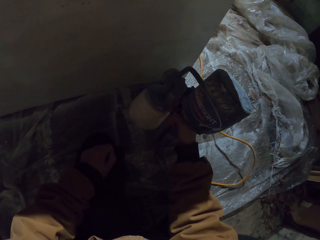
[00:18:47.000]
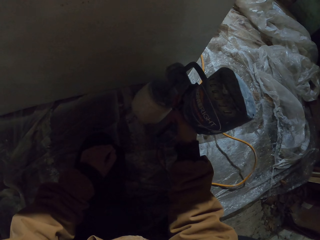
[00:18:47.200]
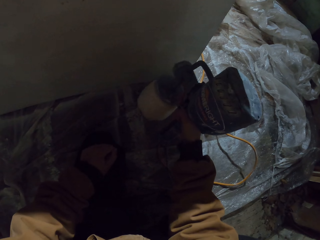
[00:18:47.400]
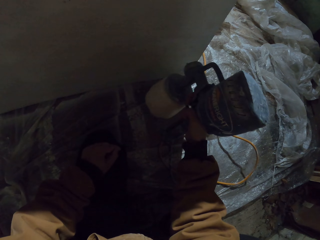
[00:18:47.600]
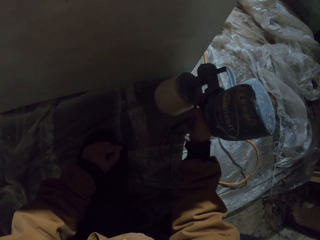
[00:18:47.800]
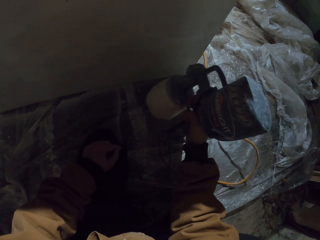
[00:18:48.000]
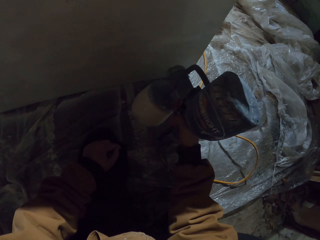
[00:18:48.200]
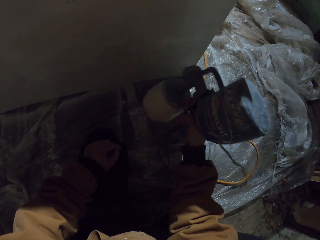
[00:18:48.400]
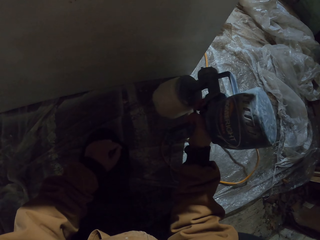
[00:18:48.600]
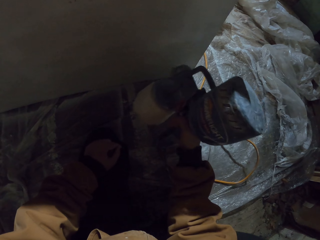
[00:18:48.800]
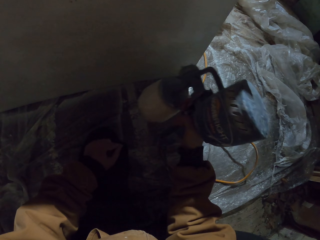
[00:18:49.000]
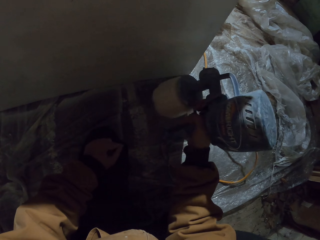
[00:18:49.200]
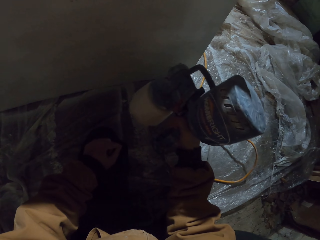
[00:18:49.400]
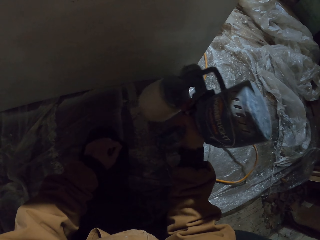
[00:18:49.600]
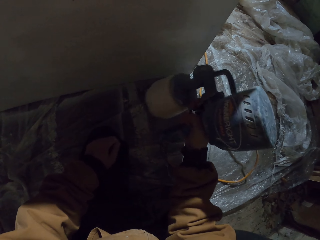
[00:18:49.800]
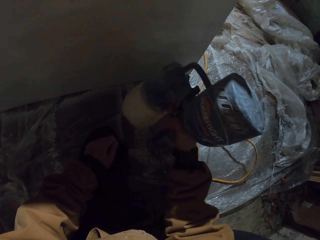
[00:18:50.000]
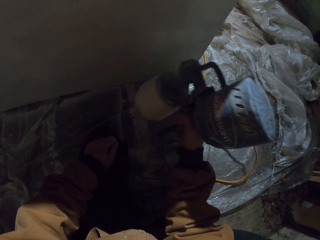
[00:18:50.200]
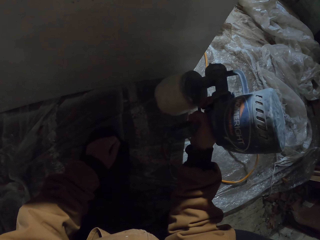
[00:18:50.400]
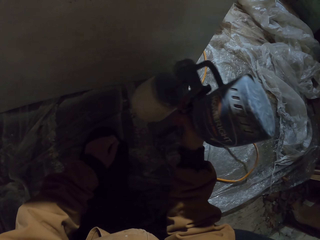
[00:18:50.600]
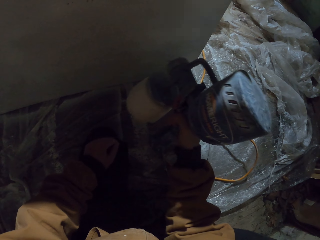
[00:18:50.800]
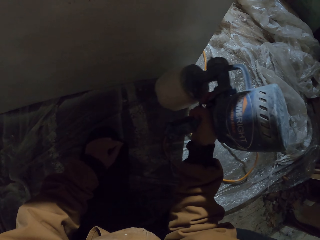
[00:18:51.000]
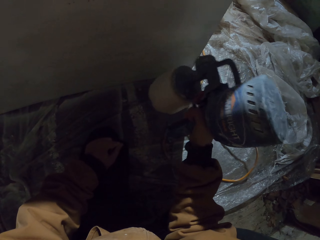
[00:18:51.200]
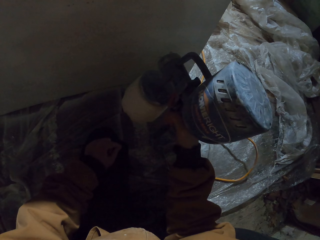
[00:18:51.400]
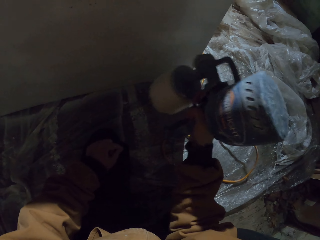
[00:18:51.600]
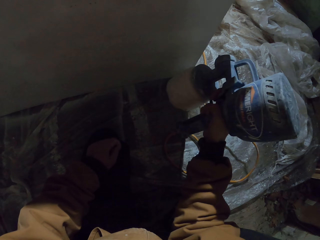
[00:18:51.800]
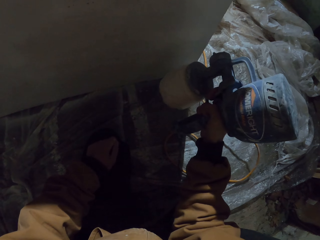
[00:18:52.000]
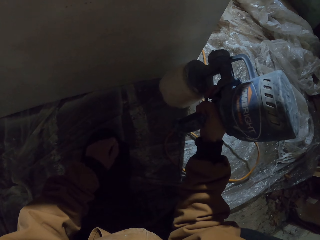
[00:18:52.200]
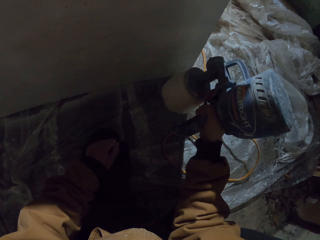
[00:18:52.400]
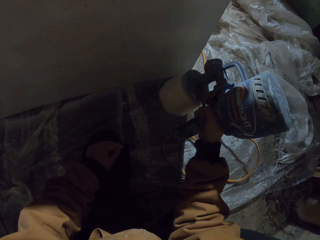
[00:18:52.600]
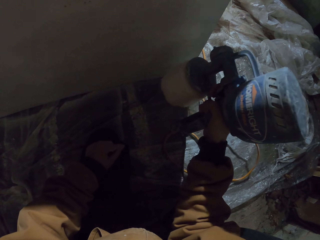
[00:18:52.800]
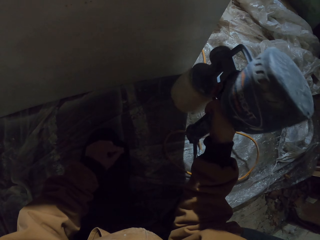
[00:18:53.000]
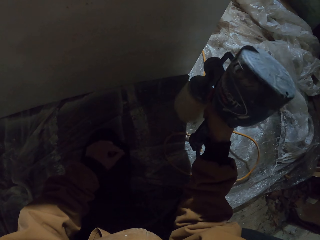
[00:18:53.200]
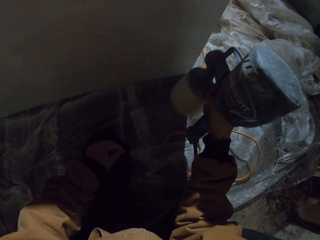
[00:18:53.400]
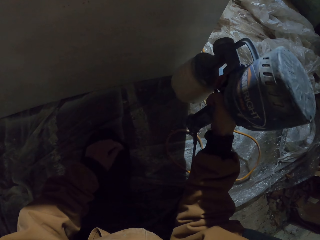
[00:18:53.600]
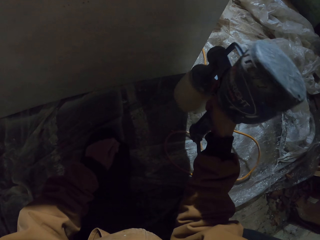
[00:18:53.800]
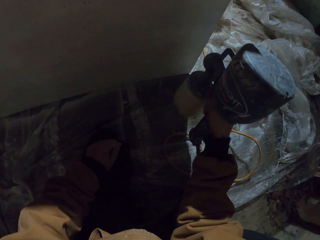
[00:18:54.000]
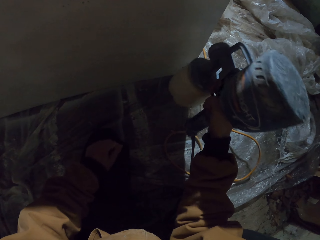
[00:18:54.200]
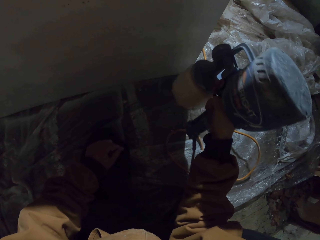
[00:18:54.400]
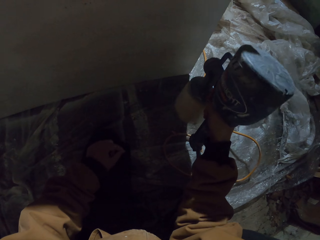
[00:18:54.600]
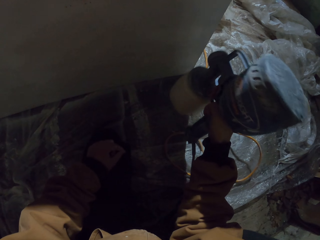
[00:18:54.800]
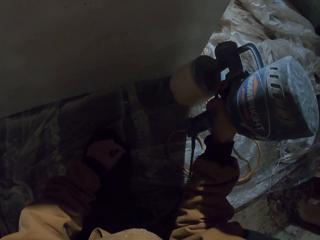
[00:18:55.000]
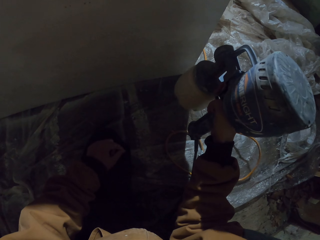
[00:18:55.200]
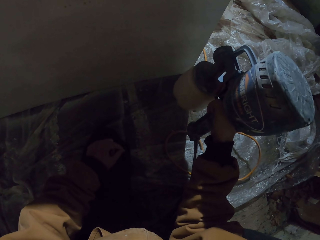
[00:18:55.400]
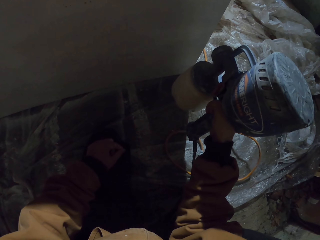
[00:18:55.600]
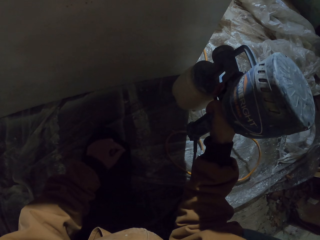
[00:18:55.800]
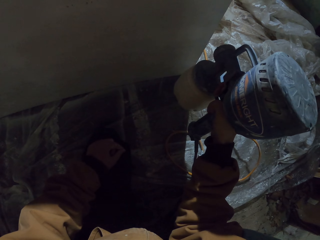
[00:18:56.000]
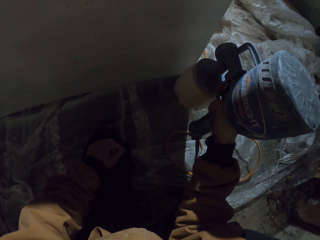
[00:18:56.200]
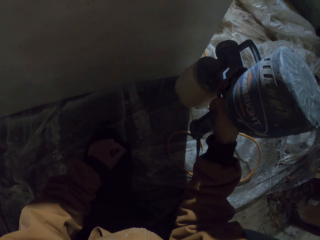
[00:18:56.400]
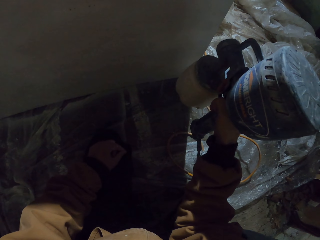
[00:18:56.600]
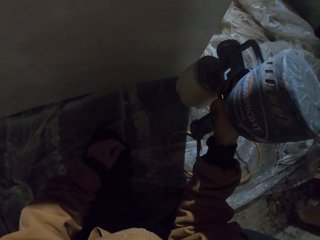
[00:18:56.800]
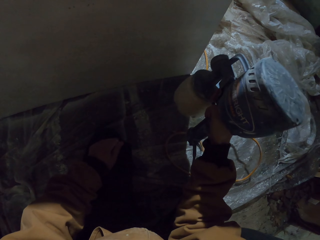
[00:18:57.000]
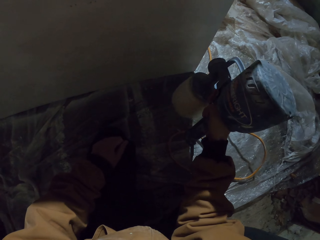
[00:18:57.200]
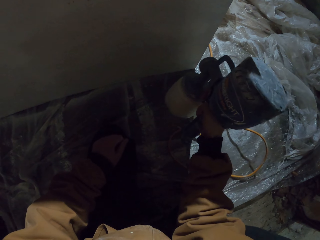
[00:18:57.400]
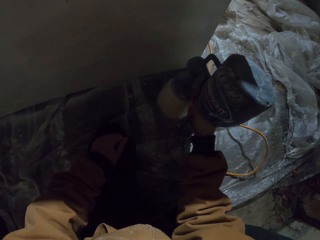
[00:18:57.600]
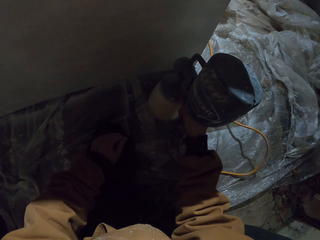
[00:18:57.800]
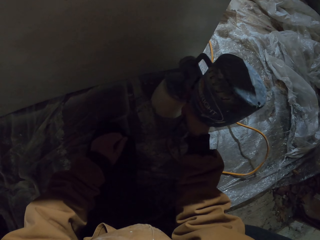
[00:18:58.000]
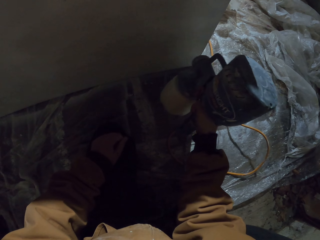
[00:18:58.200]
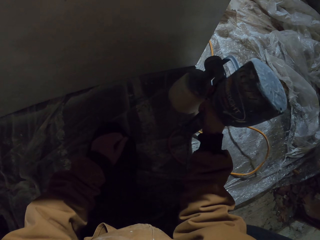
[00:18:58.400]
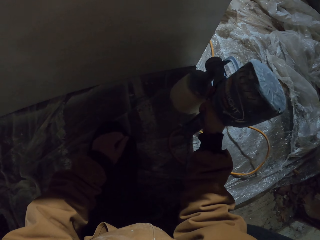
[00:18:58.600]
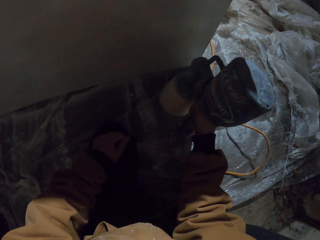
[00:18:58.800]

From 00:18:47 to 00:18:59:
The camera wearer paints the closet with the spray paint gun.

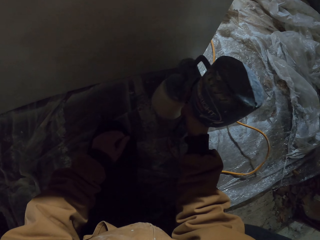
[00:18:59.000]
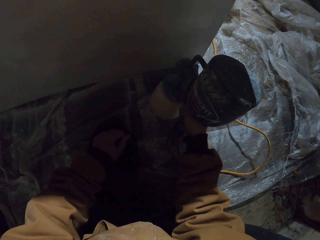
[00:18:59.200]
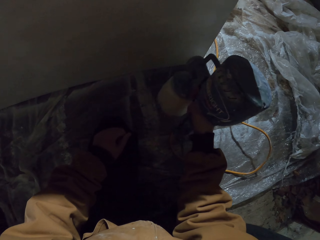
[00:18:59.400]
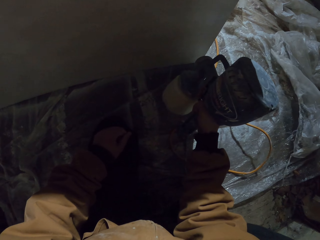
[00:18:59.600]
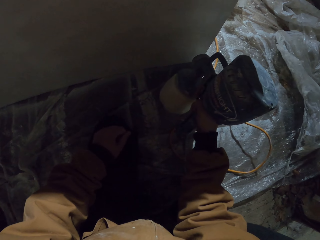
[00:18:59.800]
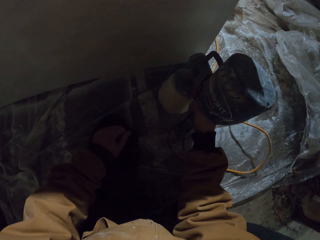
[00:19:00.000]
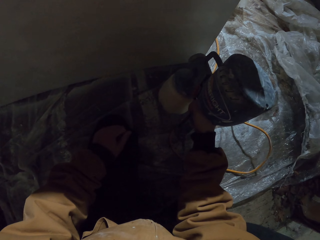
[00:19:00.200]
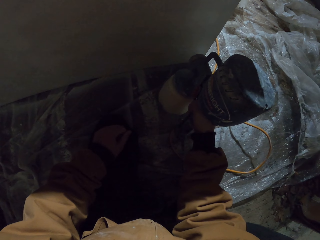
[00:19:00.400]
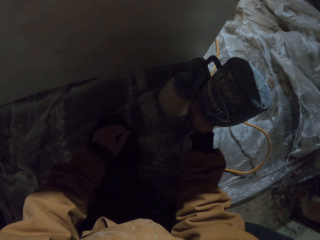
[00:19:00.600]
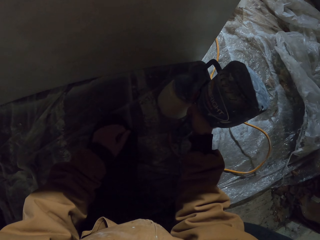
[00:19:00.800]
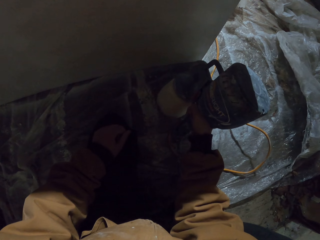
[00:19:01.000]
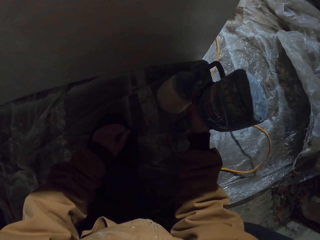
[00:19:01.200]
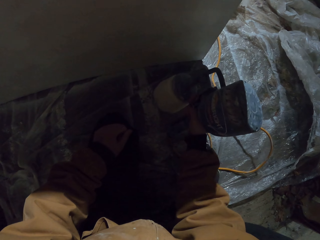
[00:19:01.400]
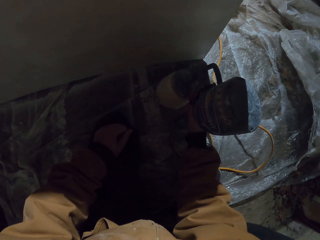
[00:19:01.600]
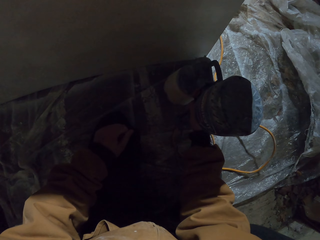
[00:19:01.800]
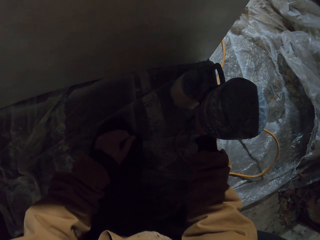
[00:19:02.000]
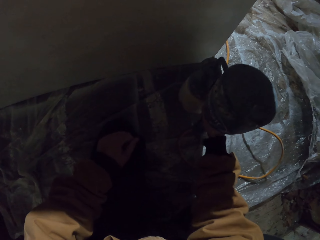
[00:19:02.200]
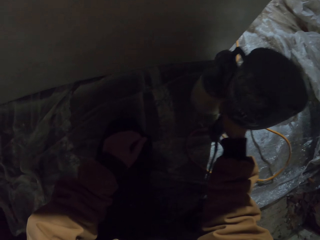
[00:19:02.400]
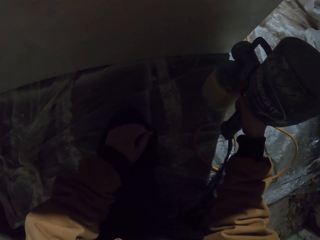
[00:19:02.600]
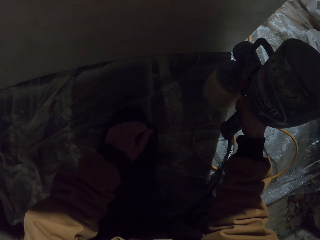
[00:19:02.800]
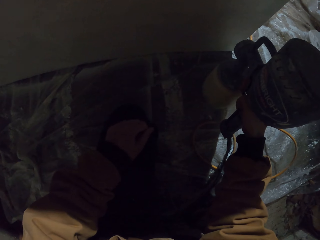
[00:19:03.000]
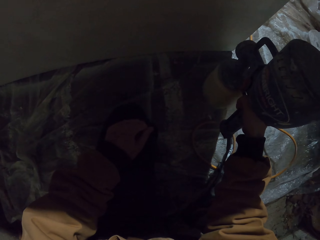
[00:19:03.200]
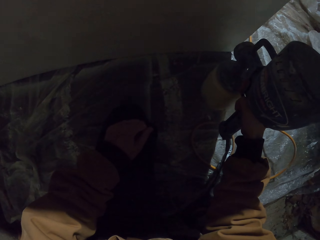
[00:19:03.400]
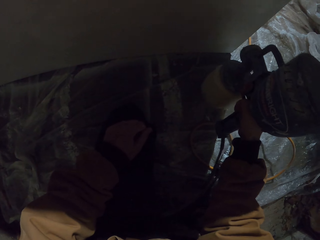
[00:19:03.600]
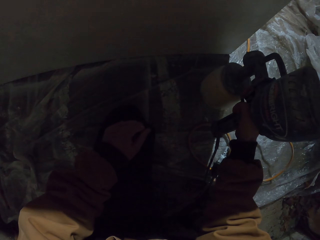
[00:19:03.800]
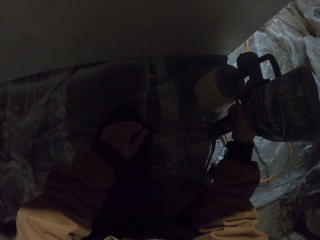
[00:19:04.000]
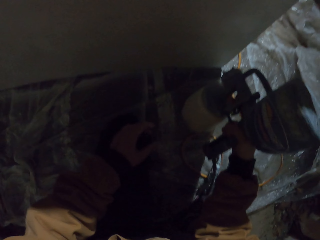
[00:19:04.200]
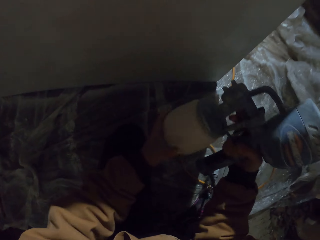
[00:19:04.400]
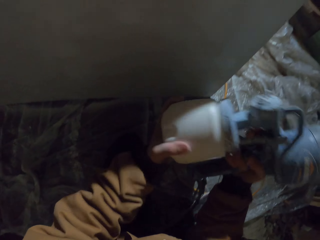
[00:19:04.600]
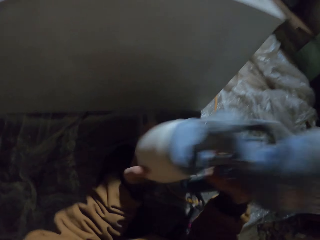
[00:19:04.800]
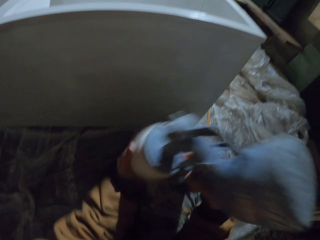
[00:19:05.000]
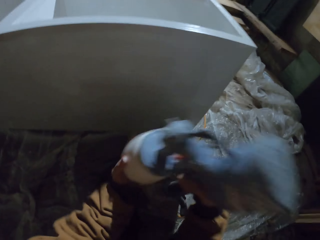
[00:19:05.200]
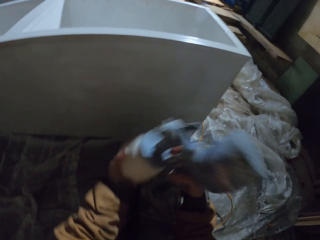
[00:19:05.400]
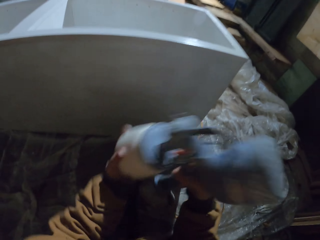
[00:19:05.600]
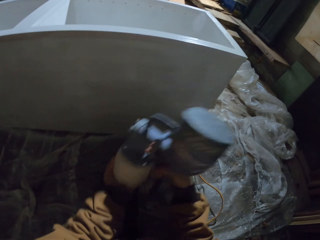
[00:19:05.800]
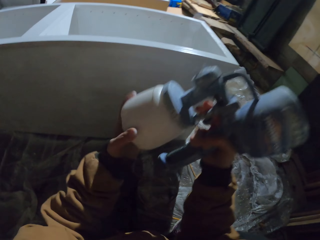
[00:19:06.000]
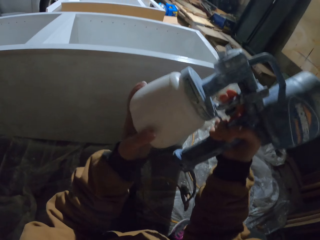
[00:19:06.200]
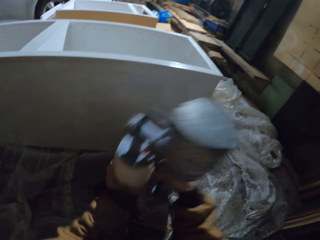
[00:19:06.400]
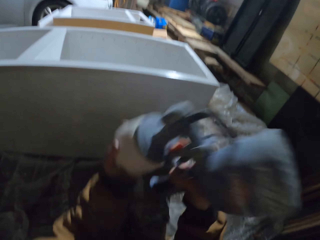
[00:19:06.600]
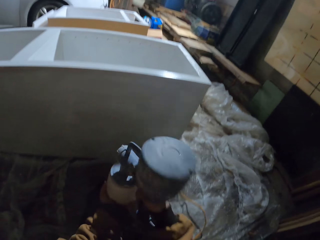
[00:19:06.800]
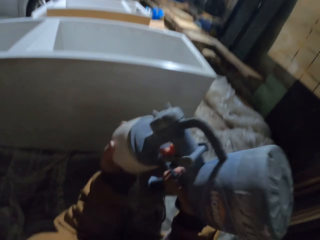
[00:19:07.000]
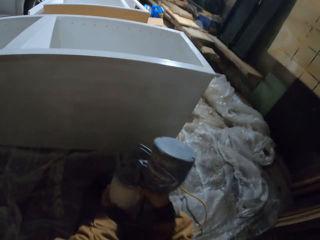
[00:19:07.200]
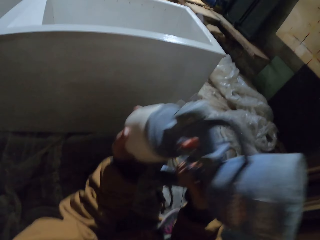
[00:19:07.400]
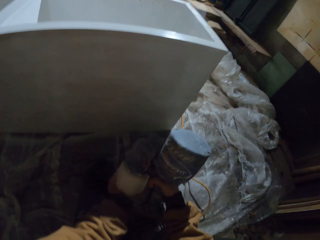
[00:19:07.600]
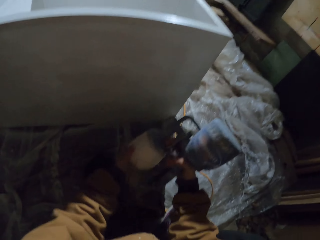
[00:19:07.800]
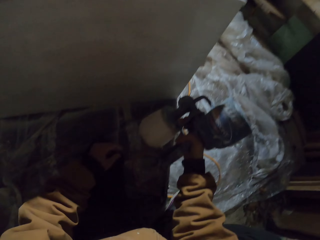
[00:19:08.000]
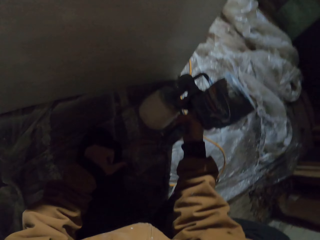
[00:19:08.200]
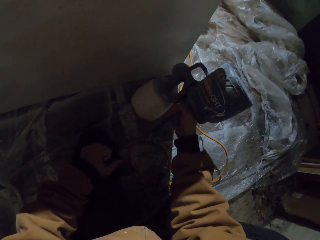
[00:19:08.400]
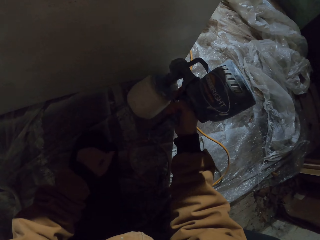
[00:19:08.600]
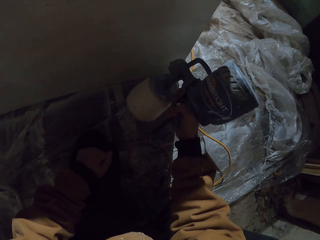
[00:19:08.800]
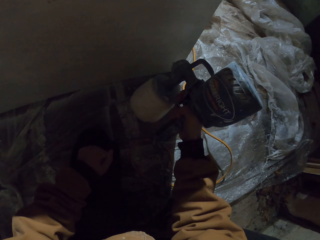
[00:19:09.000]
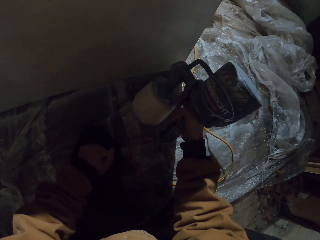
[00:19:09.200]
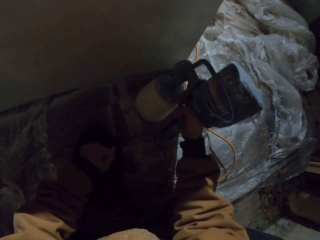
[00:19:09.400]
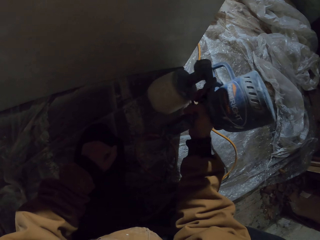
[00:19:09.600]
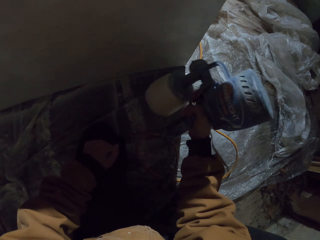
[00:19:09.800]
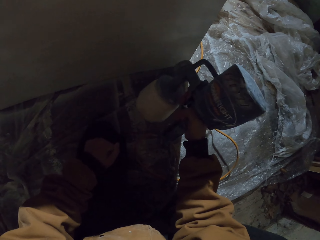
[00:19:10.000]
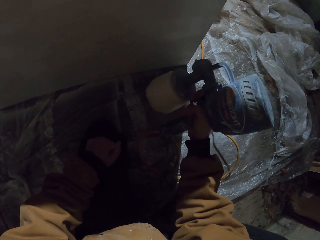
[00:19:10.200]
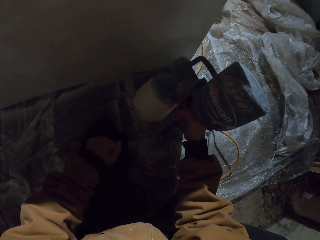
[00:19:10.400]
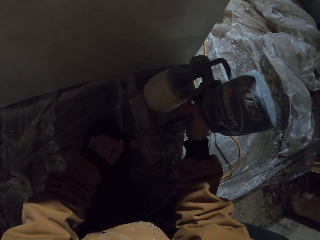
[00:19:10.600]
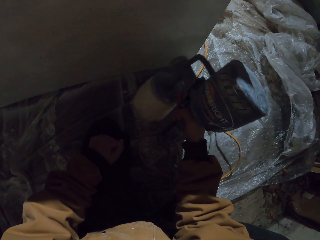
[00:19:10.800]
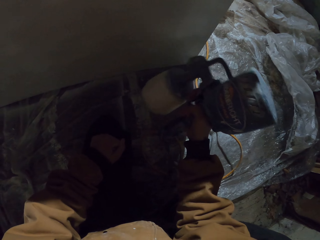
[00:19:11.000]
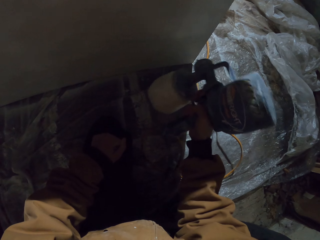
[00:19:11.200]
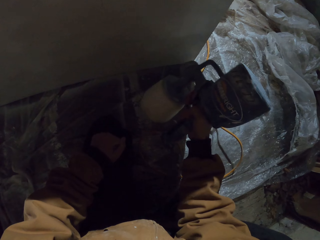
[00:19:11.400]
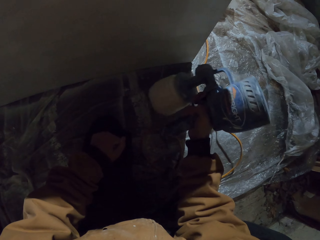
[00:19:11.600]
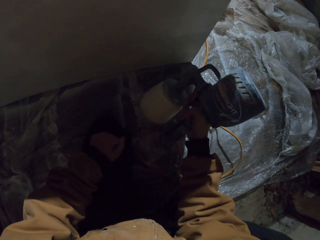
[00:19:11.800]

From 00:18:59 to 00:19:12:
The camera wearer shakes the paint sprayer or spray paint gun. They paint the closet with the spray paint gun. They shake the paint sprayer.
